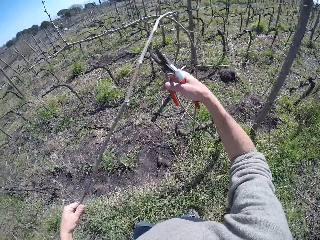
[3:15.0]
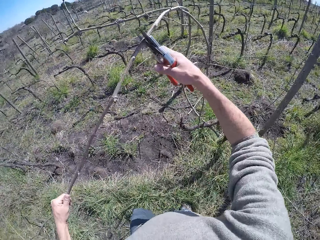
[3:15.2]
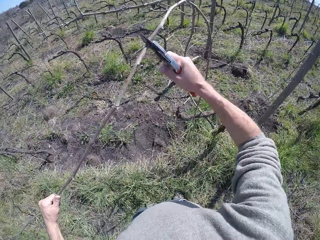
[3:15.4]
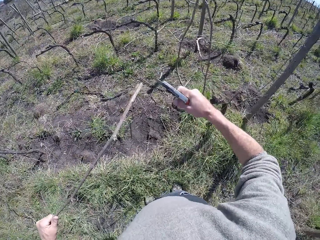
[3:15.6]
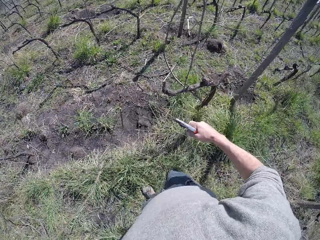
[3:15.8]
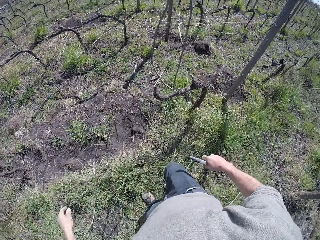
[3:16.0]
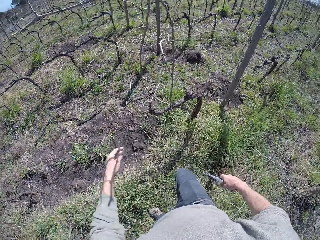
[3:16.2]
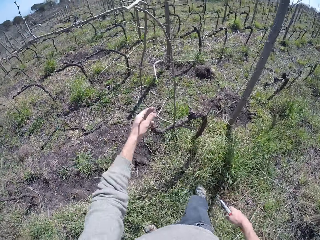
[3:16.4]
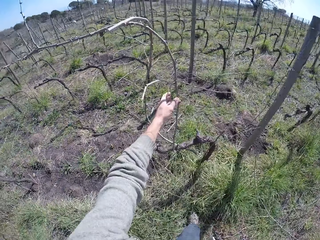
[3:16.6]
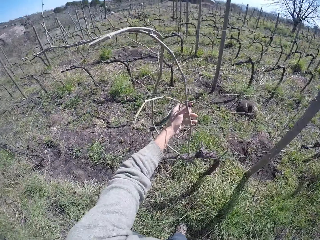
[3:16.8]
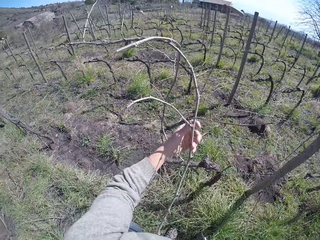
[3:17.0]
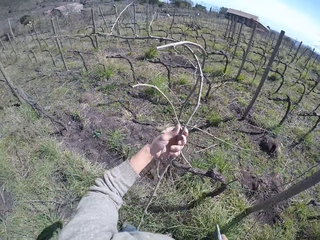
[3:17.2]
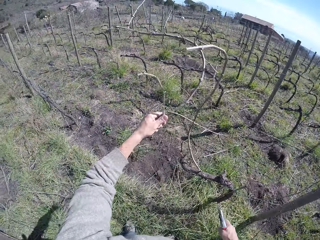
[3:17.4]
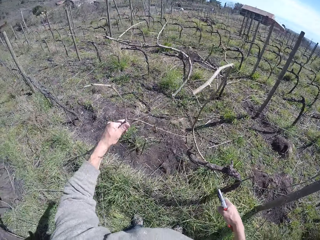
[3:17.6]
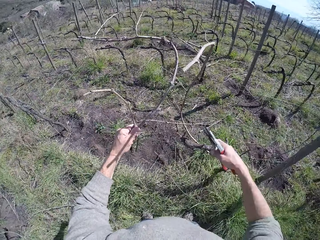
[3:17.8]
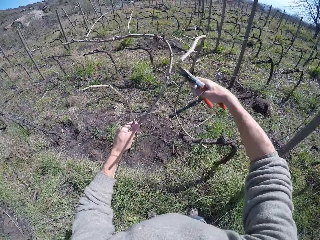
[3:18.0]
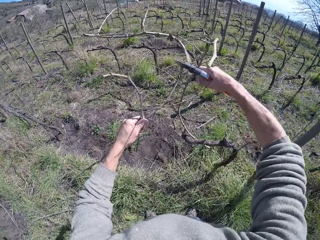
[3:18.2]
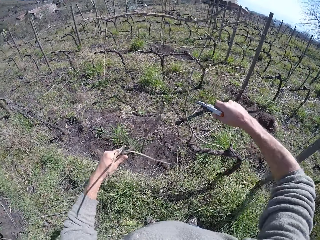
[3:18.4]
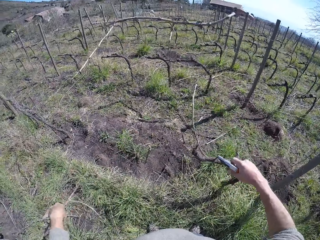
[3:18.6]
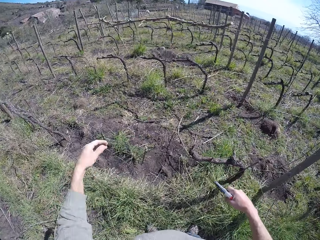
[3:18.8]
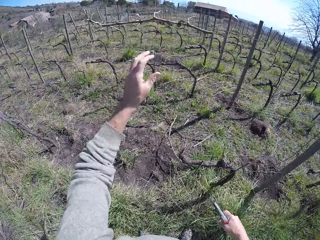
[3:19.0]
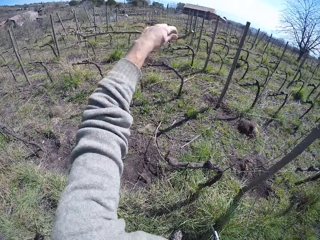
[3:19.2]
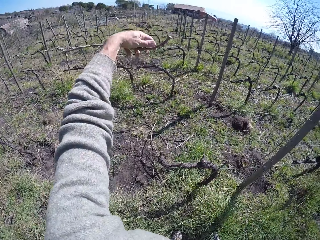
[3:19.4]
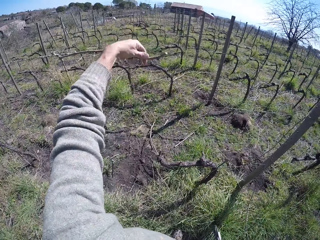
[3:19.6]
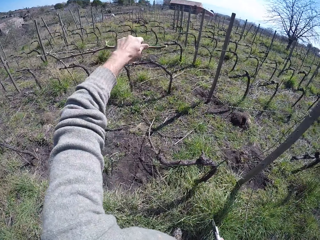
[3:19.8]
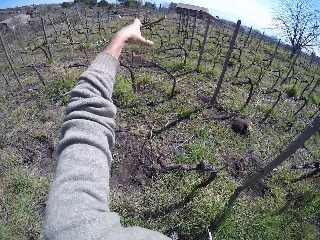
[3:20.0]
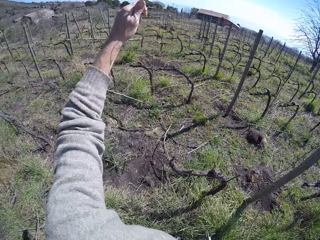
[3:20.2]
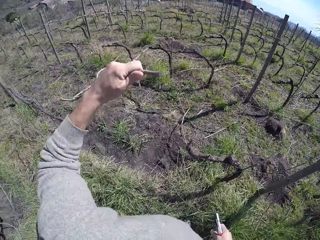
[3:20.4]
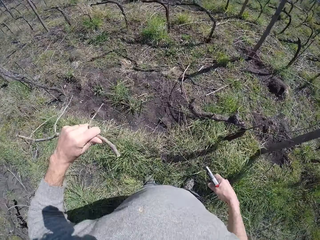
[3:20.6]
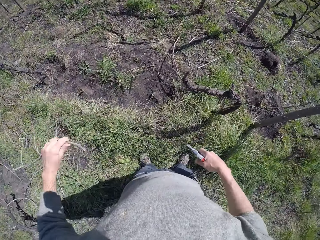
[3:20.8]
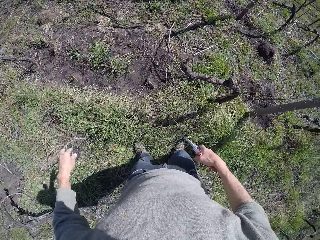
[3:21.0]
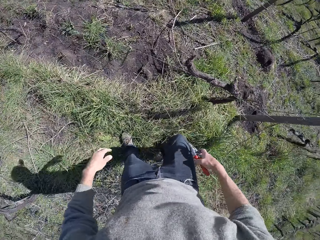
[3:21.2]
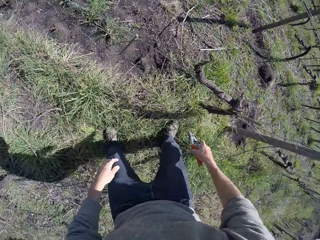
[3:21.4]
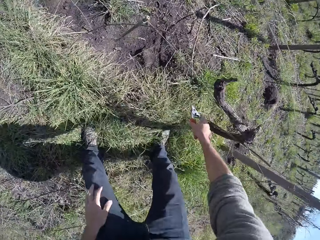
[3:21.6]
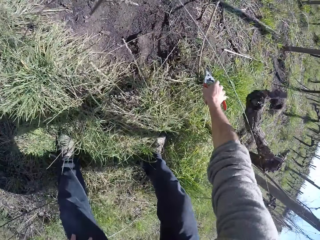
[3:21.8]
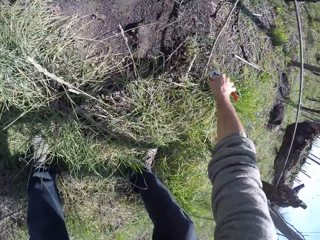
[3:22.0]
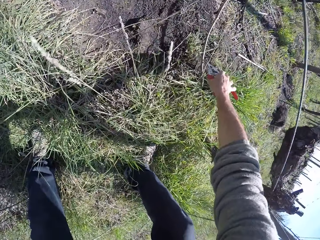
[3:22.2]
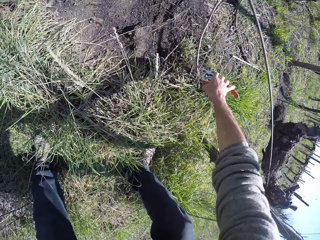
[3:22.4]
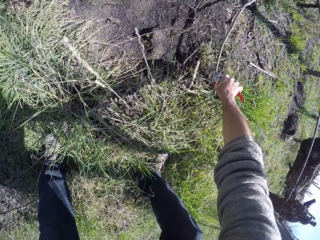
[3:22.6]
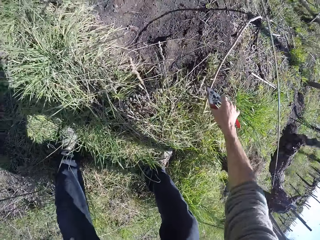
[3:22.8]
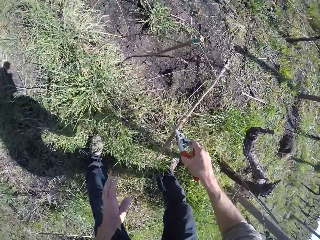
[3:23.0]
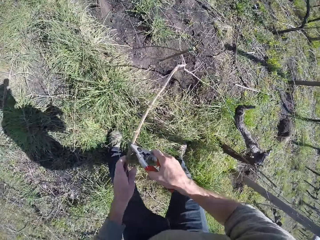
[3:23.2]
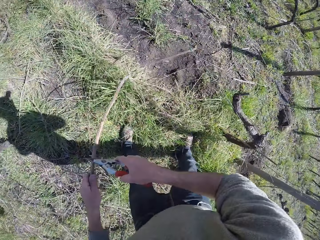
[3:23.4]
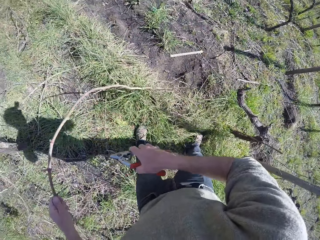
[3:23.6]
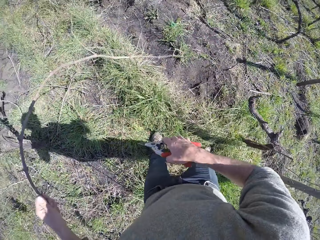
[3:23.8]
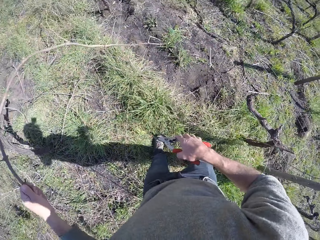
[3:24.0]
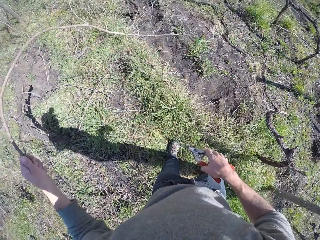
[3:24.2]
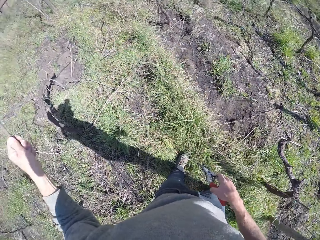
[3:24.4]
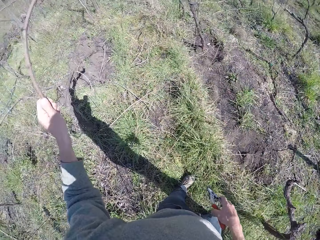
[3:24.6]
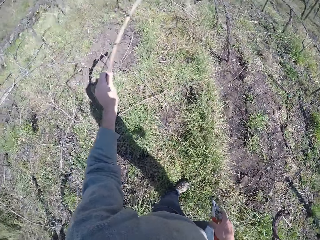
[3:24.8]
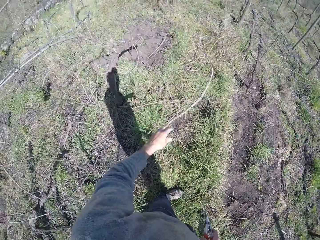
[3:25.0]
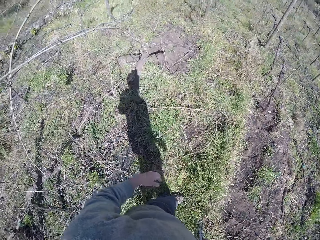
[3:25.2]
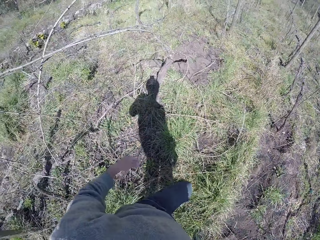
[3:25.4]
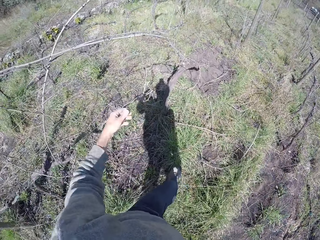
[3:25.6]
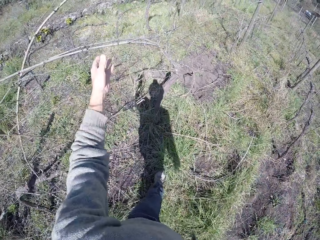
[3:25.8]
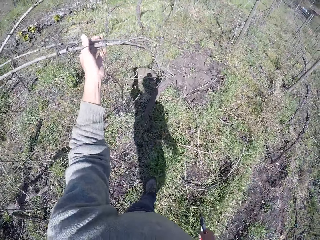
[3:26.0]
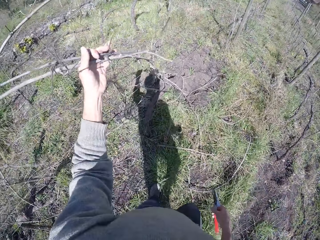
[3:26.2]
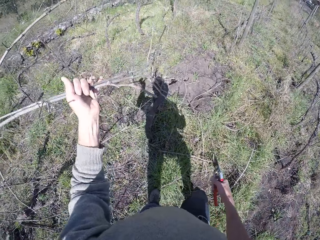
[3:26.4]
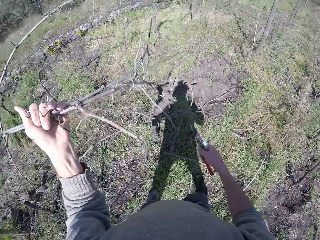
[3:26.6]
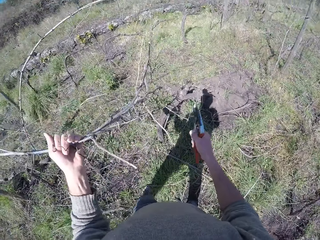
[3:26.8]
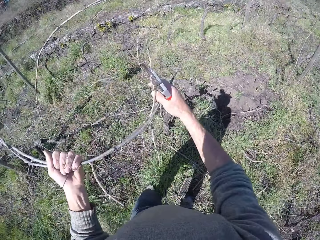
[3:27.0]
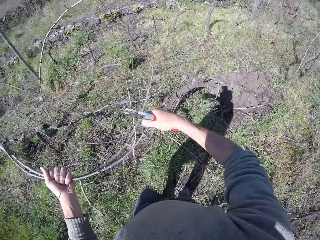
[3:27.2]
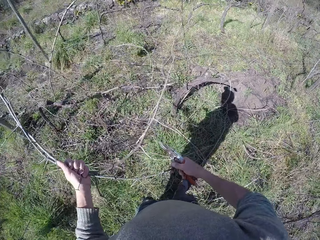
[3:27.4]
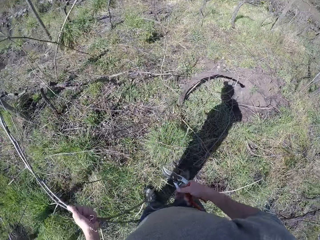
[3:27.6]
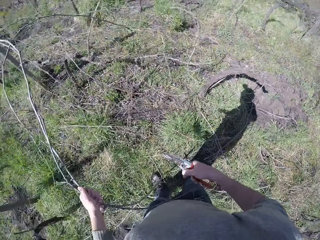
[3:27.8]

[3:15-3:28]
The camera wearer cuts the twig in his left hand with the pruner in his right hand. He drops the twig on the floor with his left hand. He holds a twig with his left hand. He cuts the twig in his left hand with the pruner in his right hand. He drops the twig on the floor with his left hand. He removes a twig from the wire fence with his left hand. He drops the twig on the floor with his left hand. He picks up a twig from the floor with the pruner in his right hand. He transfers the twig in the pruner in his right hand to his left hand. He drops the twig on the floor with his left hand. He pulls some twigs with his left hand.

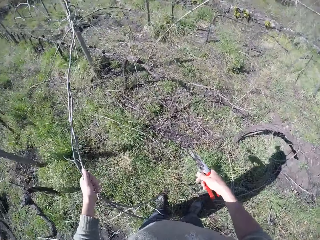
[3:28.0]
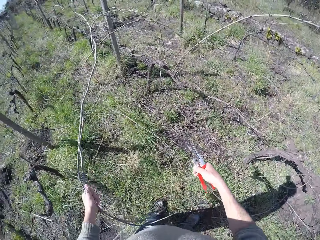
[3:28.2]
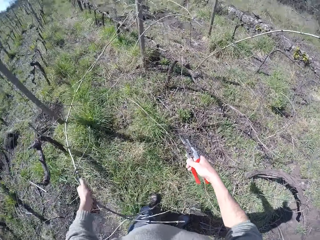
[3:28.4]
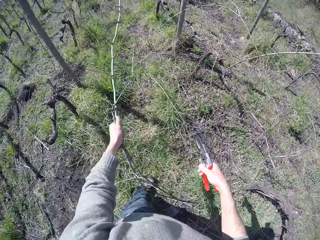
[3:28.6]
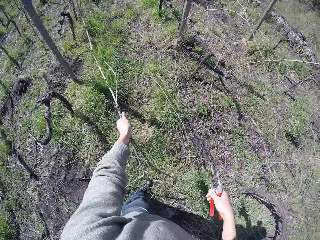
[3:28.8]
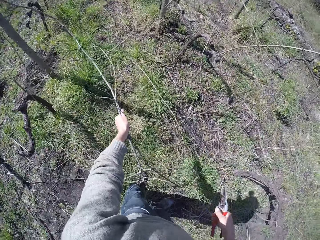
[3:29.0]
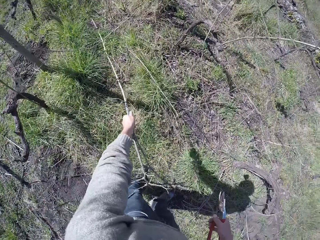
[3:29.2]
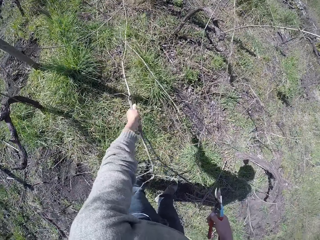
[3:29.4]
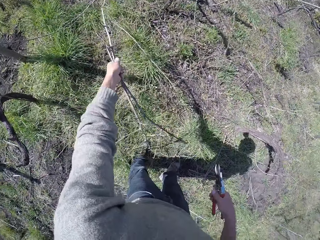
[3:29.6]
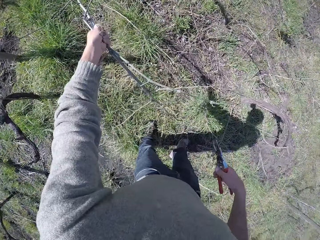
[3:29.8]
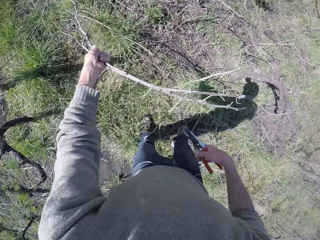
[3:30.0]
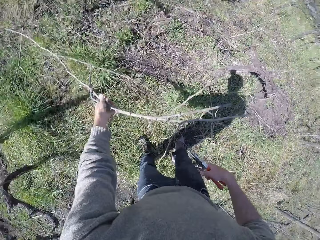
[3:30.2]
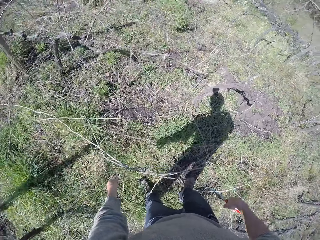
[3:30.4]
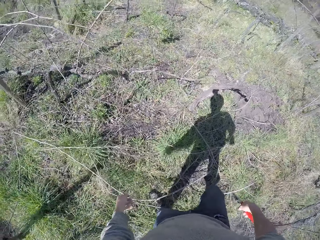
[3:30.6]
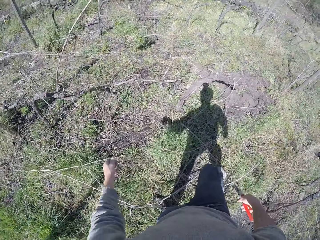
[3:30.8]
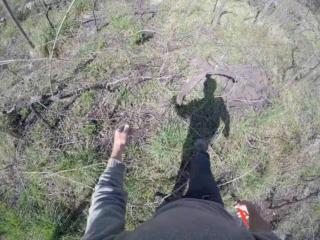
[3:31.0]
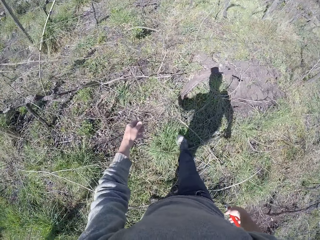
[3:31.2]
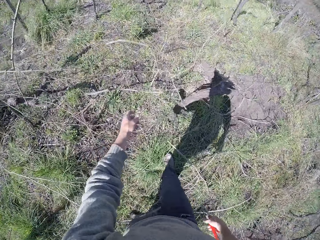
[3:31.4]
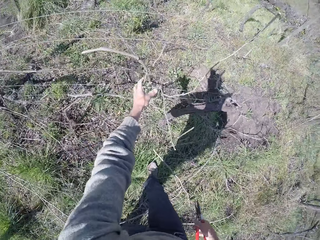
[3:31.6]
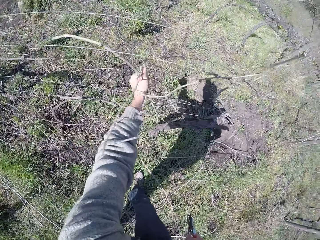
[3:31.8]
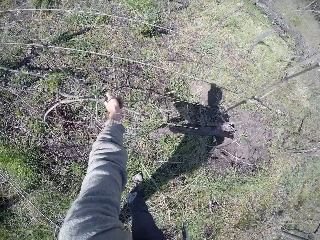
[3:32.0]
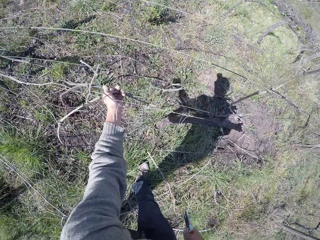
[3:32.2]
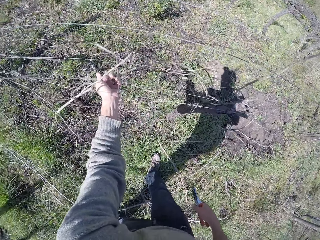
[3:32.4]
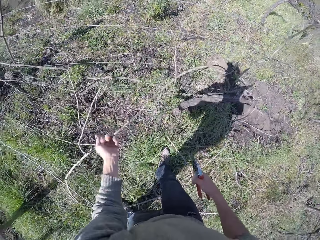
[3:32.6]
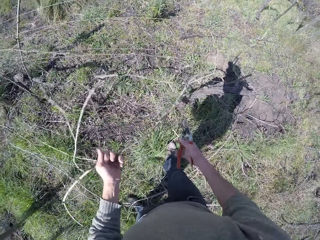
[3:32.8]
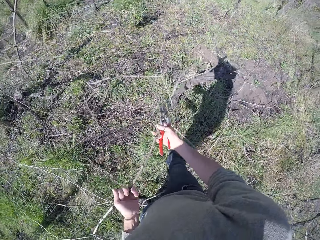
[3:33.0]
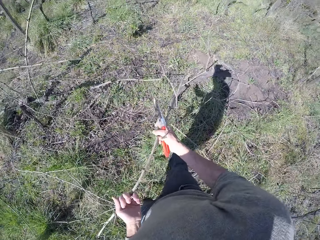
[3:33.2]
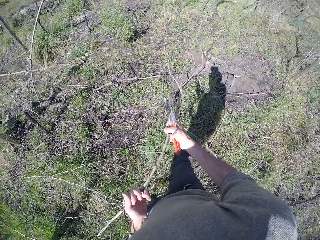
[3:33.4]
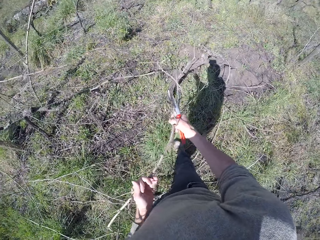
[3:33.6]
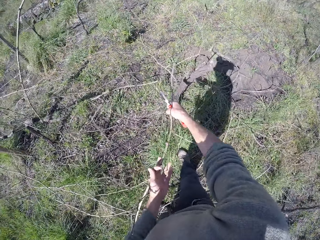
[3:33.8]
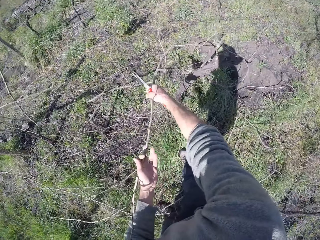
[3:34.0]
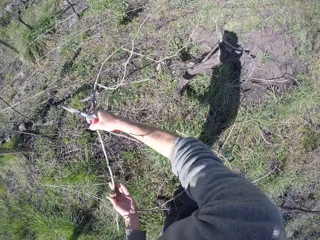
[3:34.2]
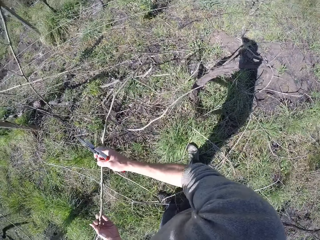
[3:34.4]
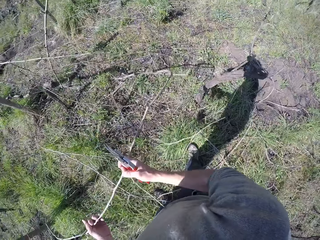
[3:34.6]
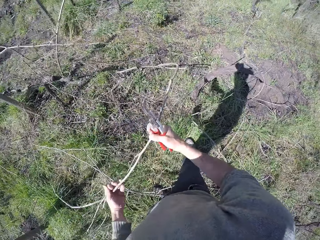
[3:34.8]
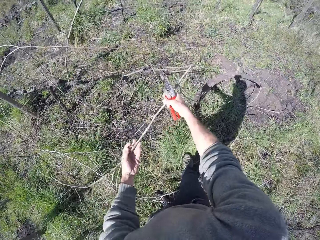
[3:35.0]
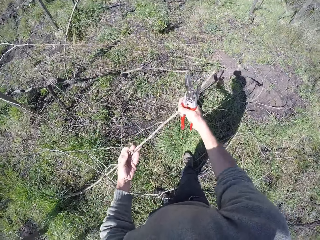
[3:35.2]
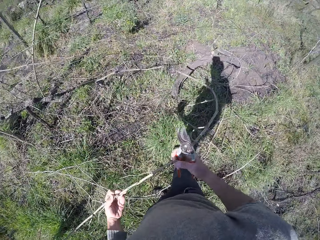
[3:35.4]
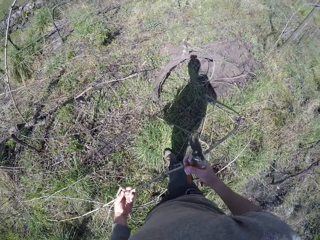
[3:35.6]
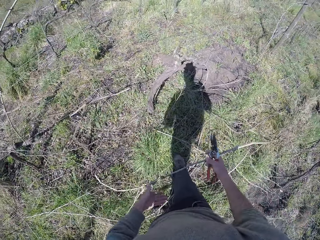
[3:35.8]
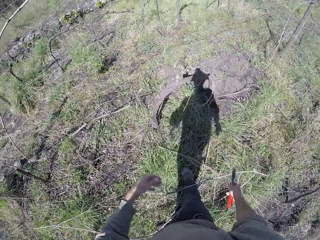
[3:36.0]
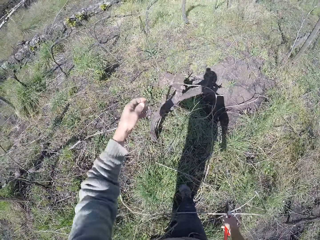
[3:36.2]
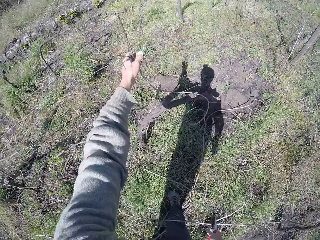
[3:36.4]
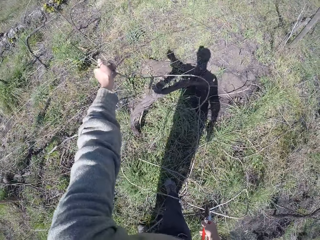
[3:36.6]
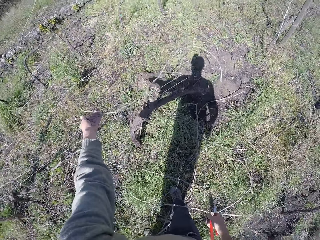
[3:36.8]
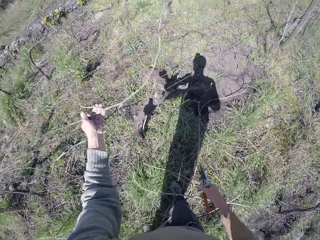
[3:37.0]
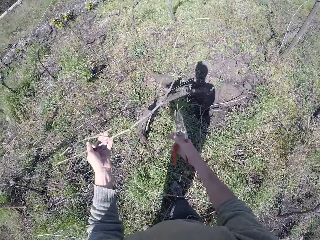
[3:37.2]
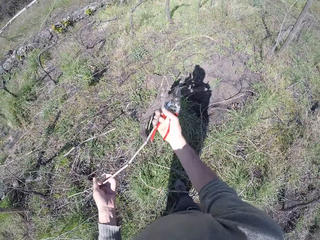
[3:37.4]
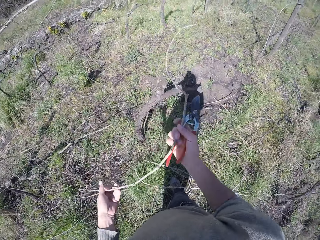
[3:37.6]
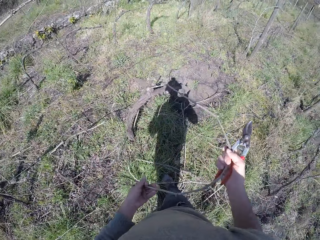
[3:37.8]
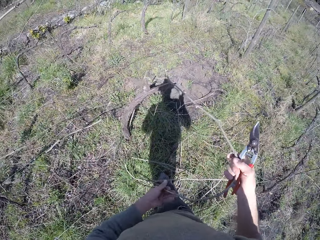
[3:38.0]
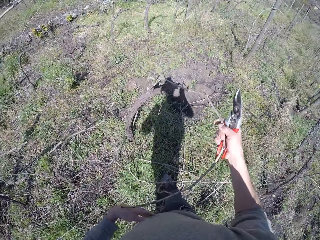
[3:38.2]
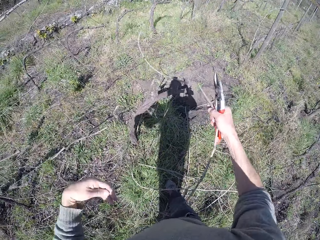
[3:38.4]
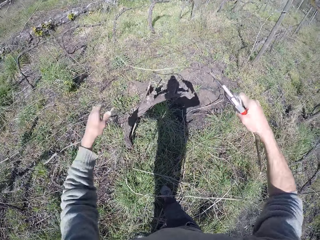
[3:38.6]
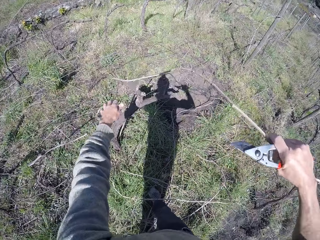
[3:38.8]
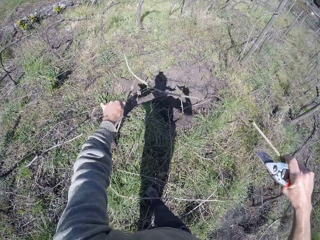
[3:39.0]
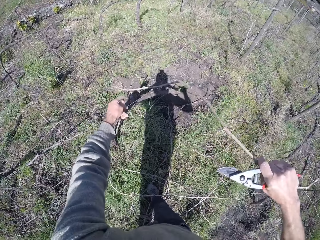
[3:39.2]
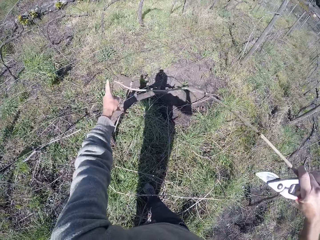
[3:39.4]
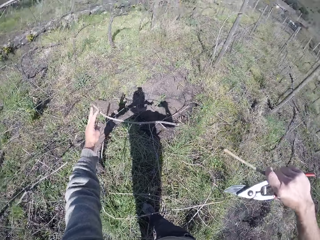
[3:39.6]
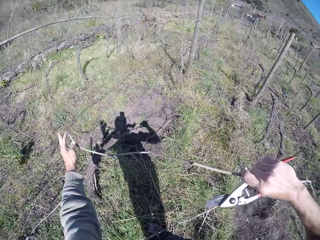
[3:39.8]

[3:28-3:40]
The camera wearer drops the twigs on the floor with his left hand. He pulls a twig with his left hand. He pulls the twigs with both hands. He drops the twig on the floor with his right hand. He picks up a twig with his left hand. He holds the twig with both hands. He pulls the twig from the wire fence with both hands.
